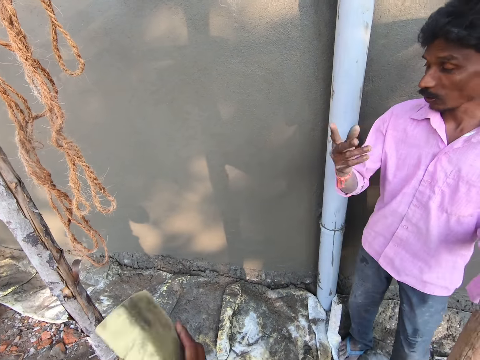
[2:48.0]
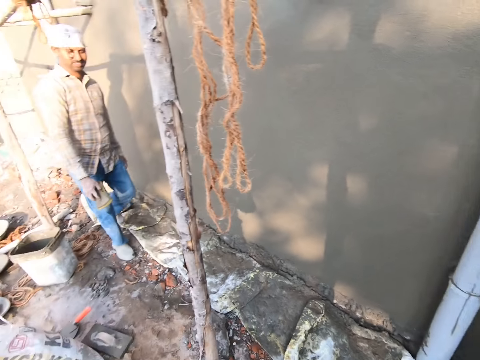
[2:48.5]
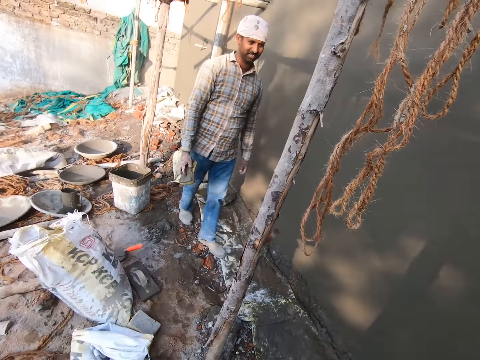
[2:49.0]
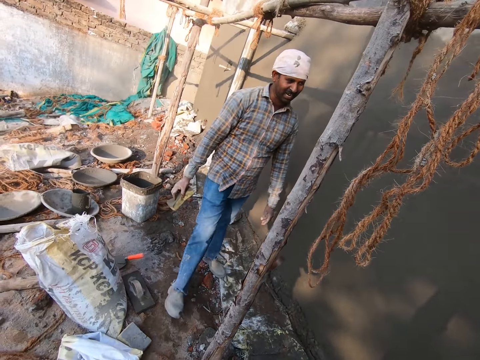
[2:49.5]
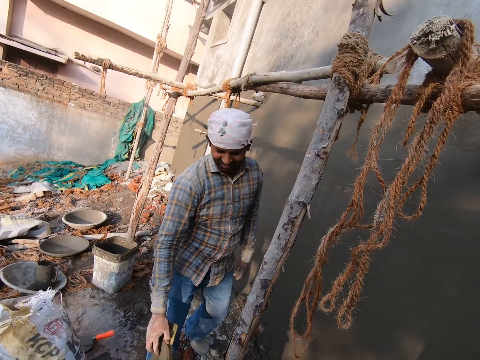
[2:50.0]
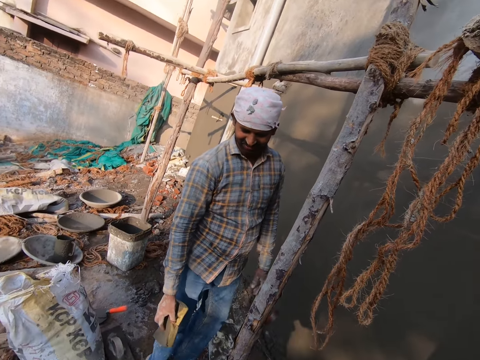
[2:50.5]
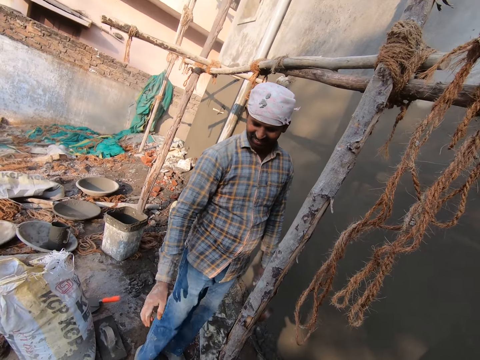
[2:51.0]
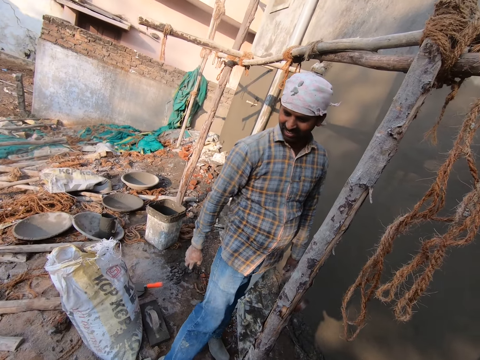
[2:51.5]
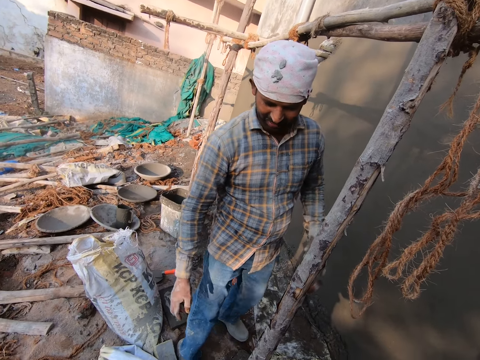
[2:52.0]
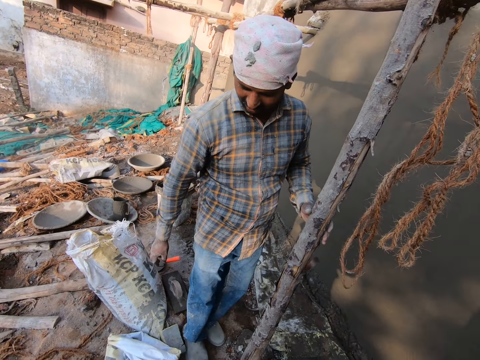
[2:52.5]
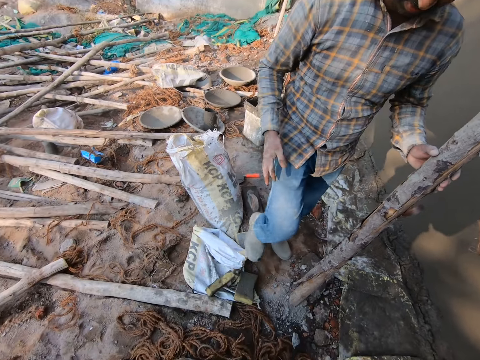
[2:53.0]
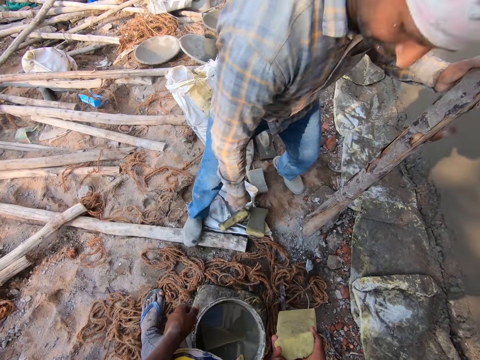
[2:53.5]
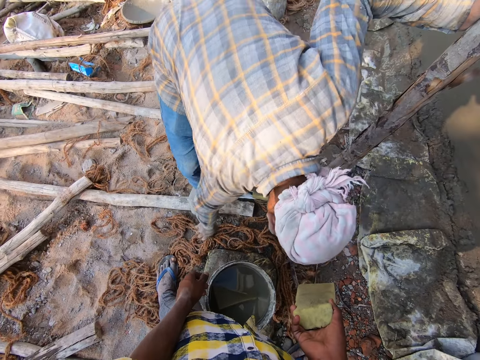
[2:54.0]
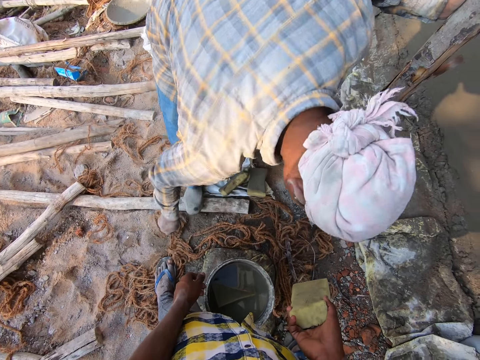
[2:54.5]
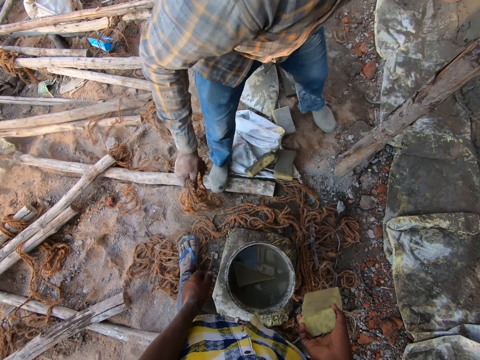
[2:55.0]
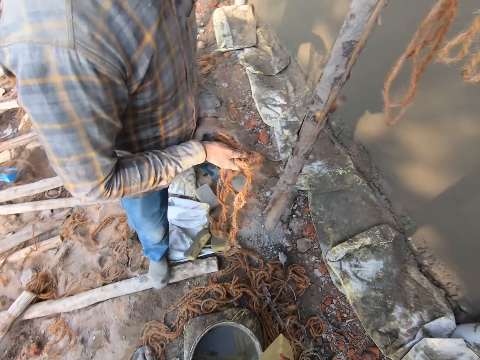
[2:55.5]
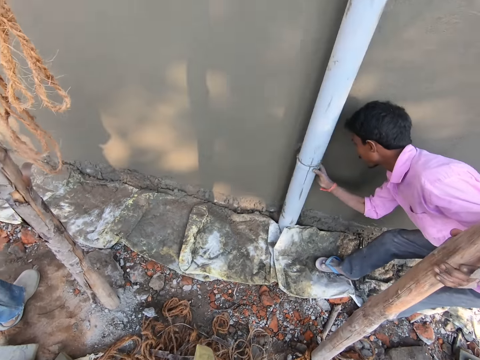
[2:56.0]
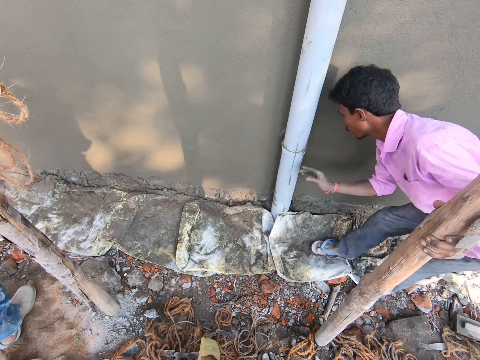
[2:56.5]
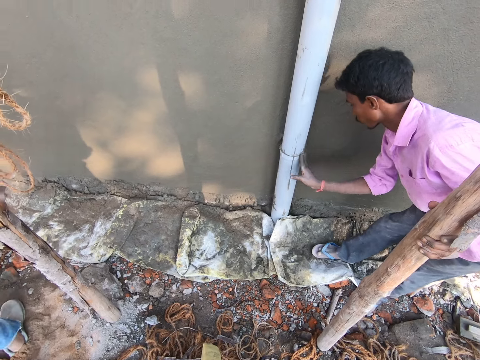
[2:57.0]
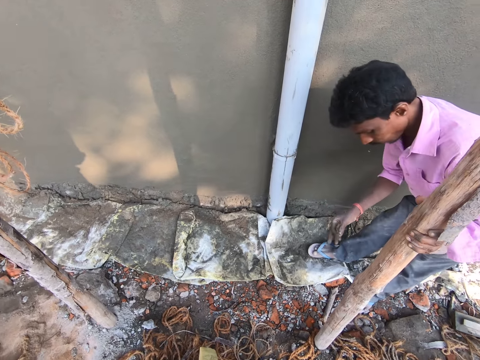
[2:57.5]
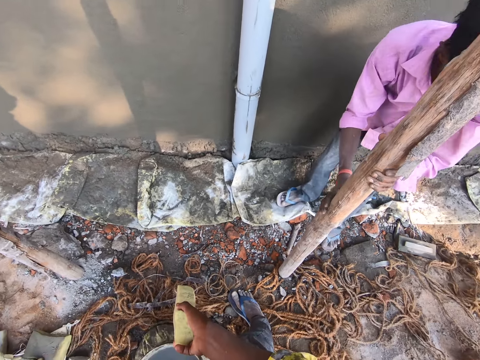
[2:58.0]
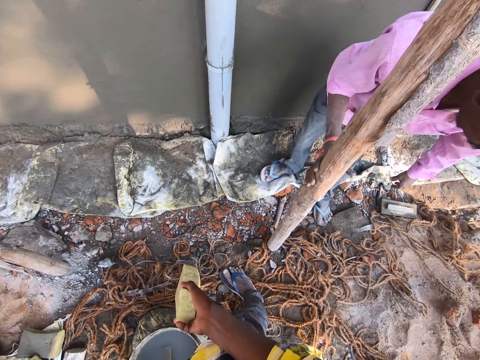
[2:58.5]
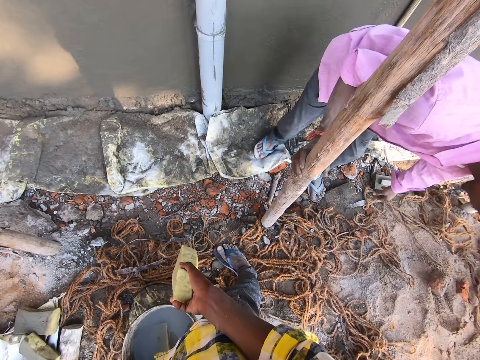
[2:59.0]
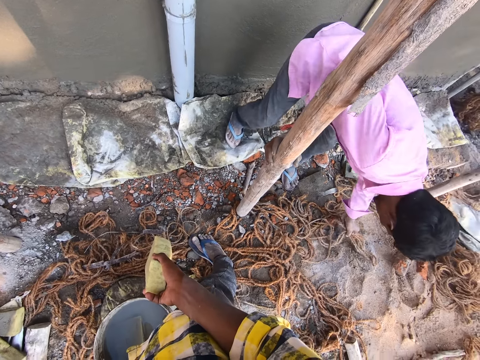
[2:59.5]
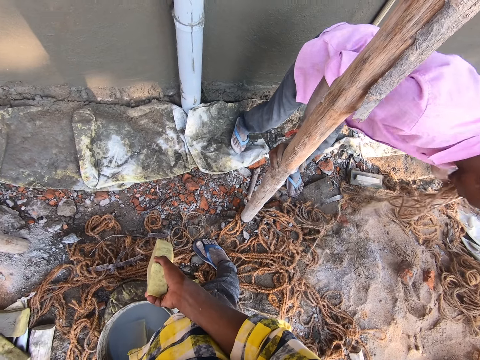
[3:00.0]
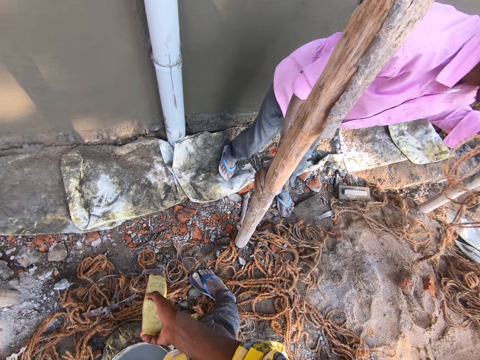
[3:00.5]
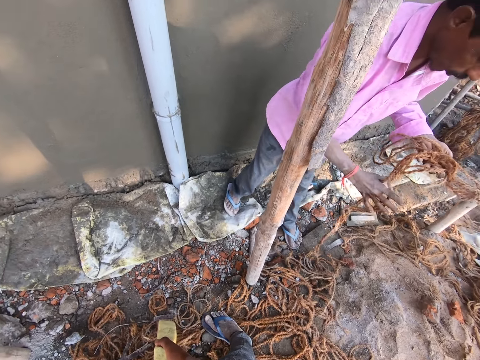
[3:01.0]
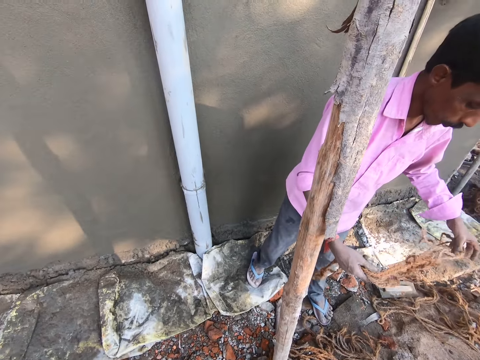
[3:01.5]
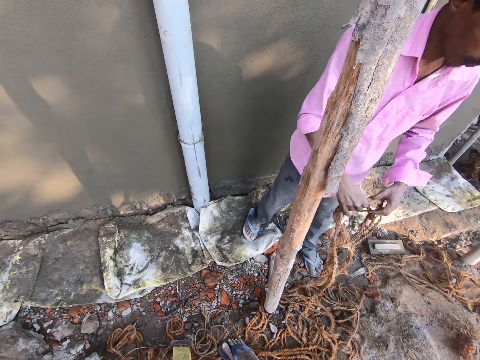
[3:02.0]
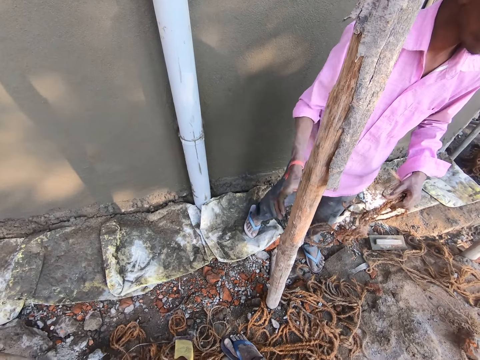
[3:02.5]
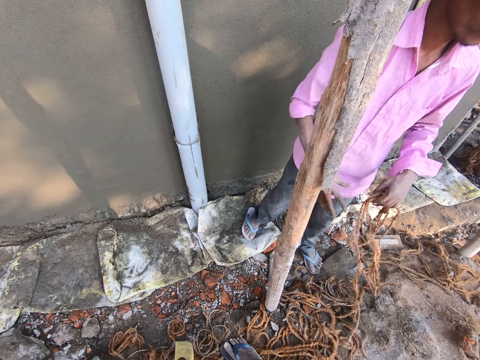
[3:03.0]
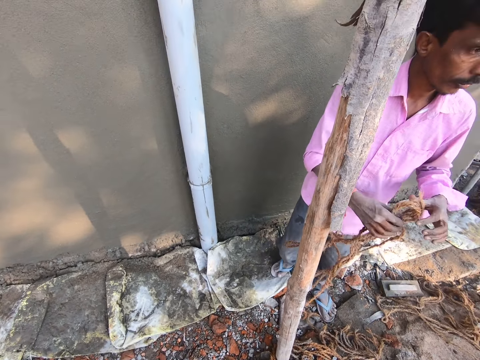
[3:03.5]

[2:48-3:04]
A man raises his left hand. Another man walks towards the camera wearer. The other man drops the foam on the floor with his right hand. The other man picks up the rope from the floor with his right hand. The first man touches a pipe with his right hand. The camera wearer holds a foam with his right hand. The first man picks up the rope with his right hand, and holds the rope with both hands.

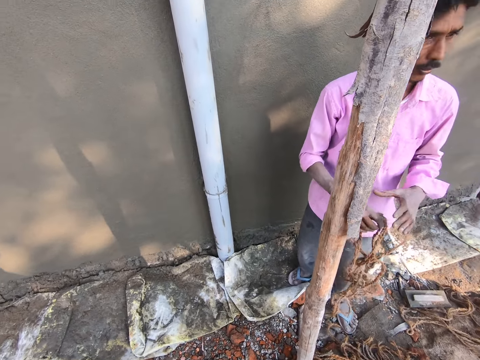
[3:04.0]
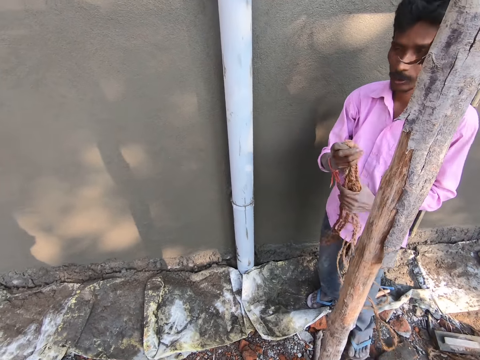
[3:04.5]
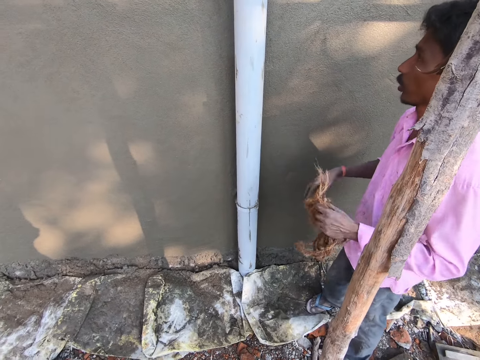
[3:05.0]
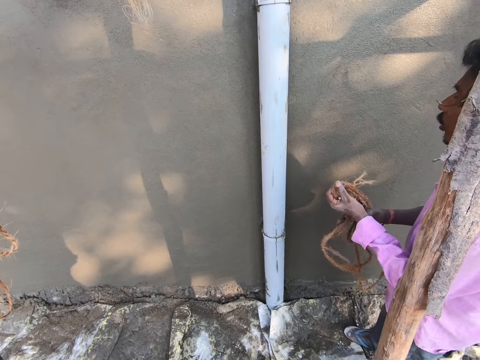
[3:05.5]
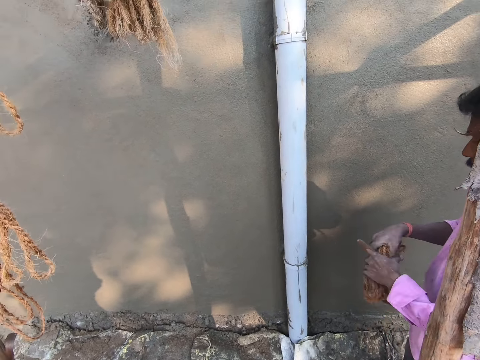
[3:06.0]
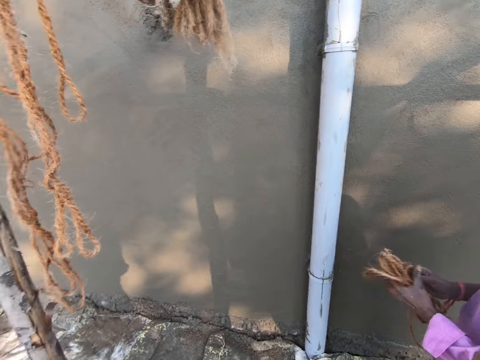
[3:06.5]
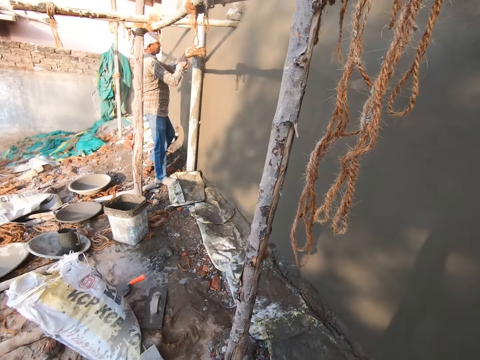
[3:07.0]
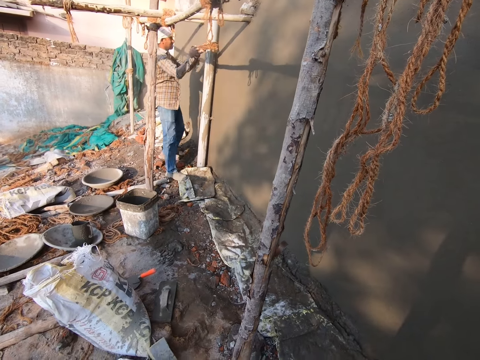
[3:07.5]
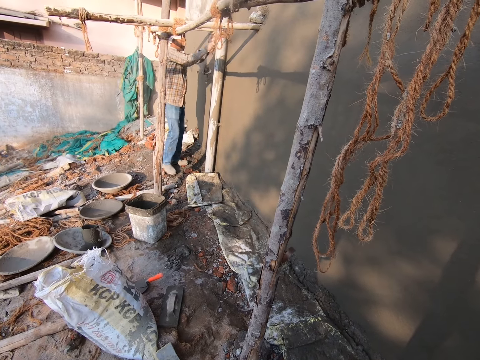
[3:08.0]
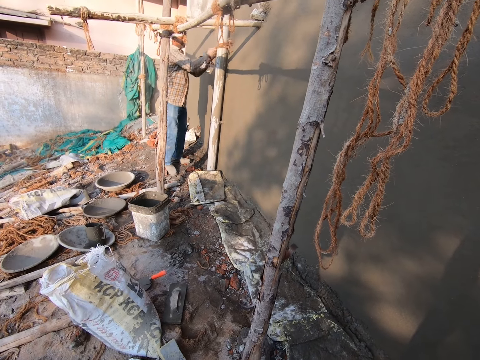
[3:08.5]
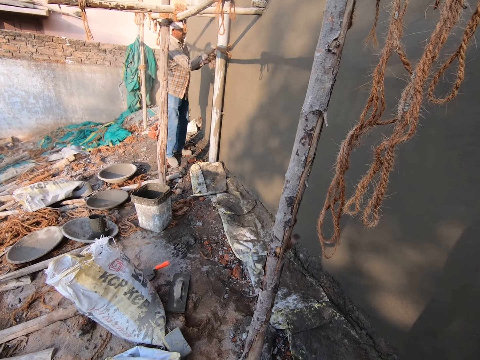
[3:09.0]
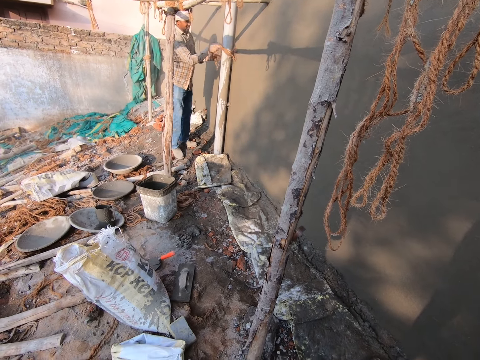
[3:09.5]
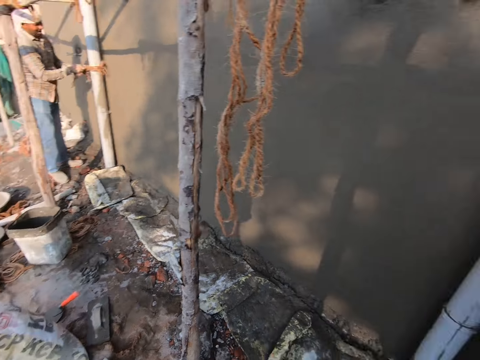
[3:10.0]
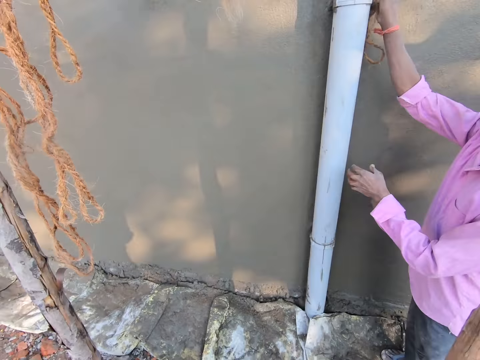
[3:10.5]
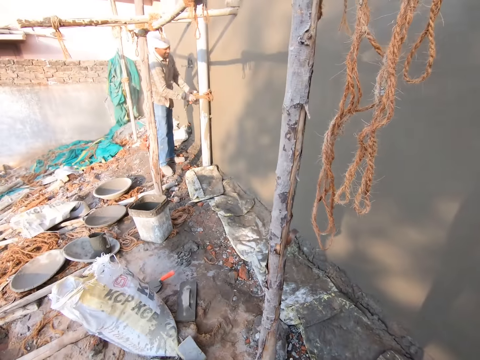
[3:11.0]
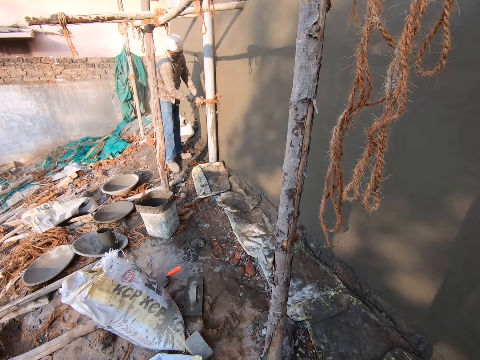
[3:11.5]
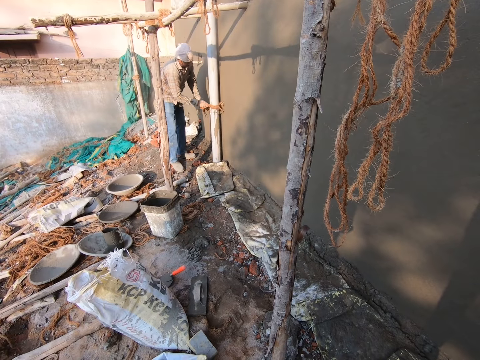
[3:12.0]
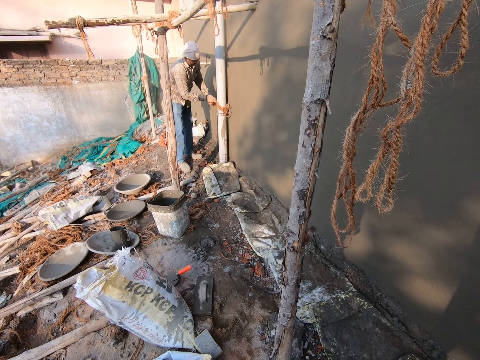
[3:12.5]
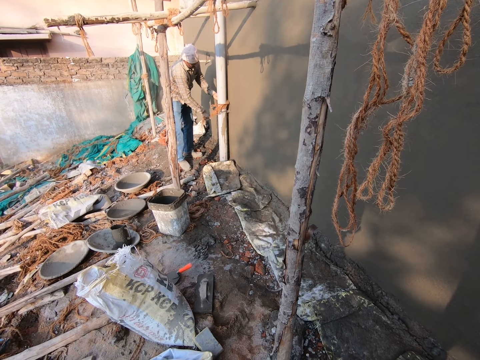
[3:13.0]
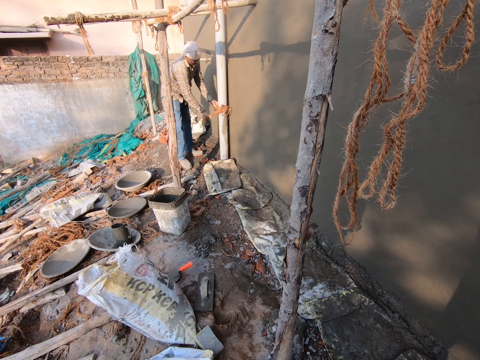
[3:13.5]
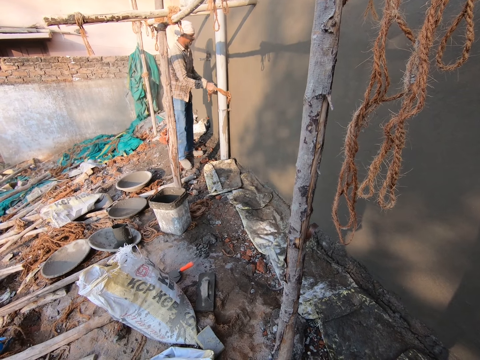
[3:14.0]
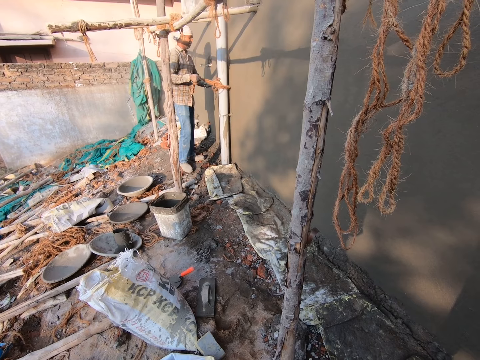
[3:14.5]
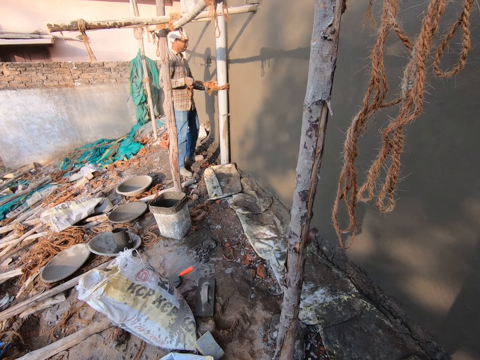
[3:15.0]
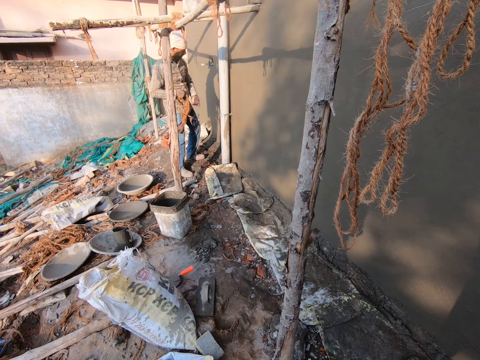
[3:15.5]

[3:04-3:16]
A man folds the rope with both hands. Another man pulls the rope with both hands, and ties a post with the rope. The first man rubs the pipe with the rope in his right hand. The other man moves the rope on the post.
